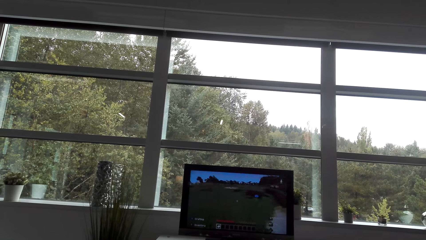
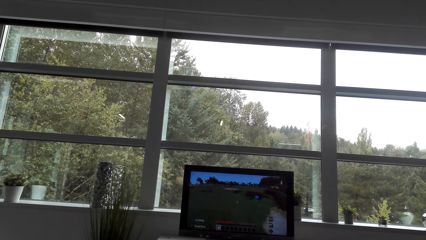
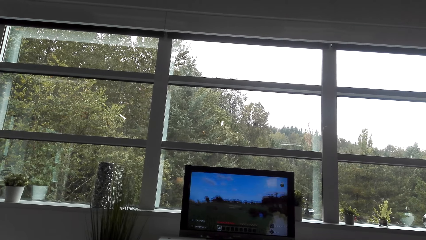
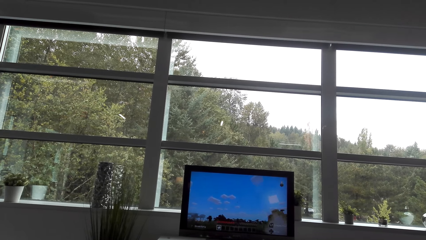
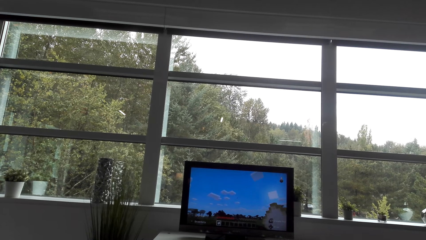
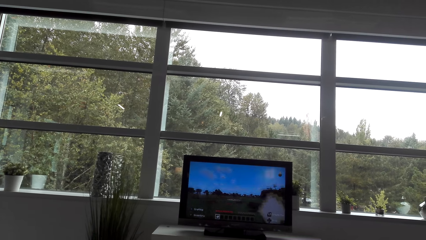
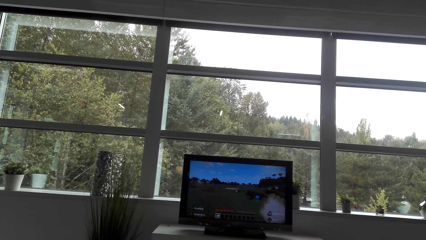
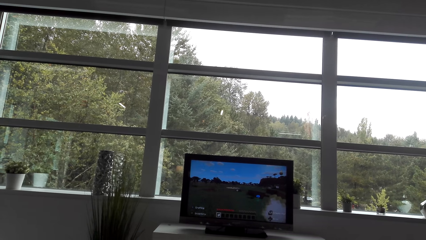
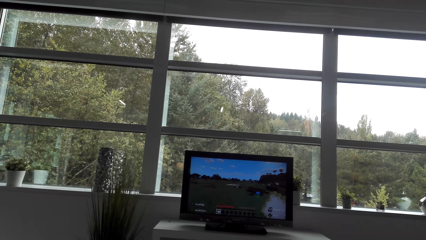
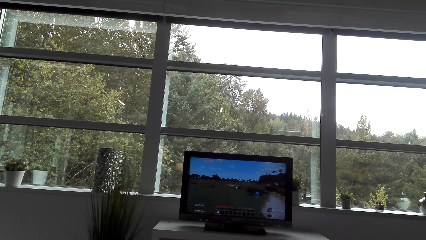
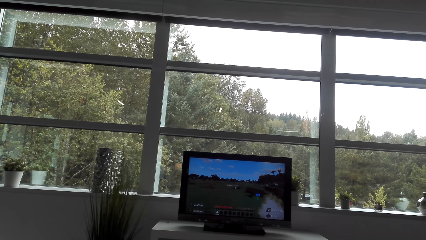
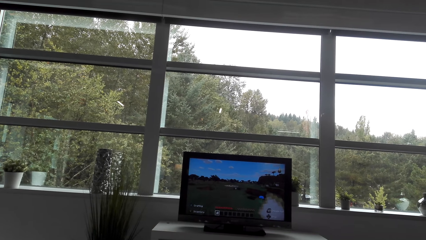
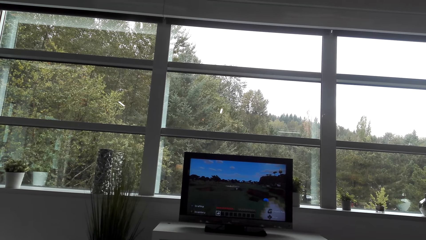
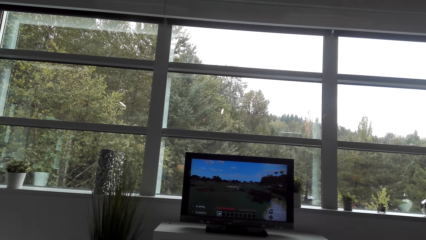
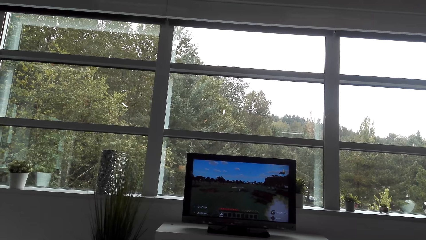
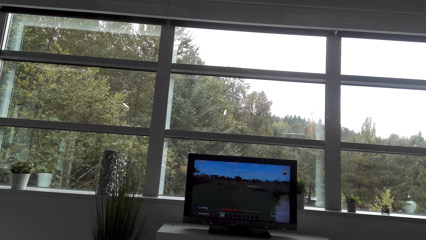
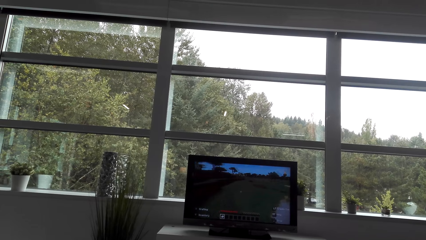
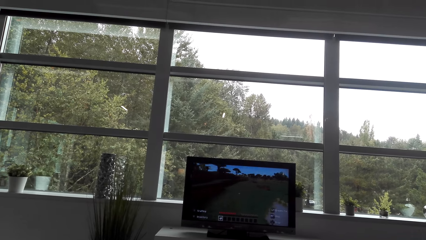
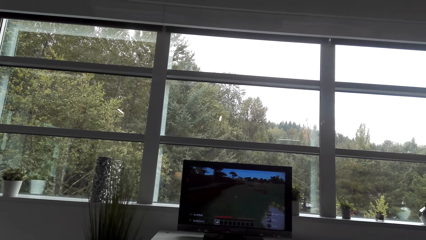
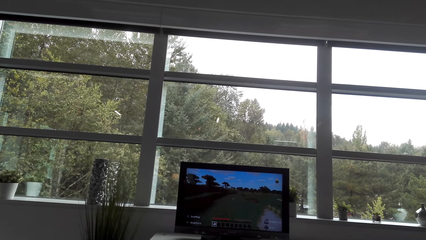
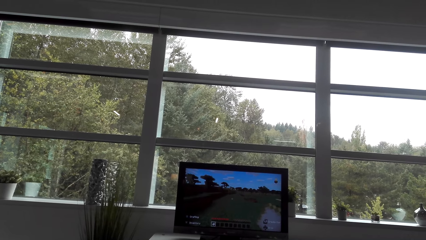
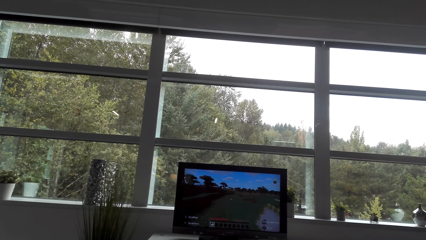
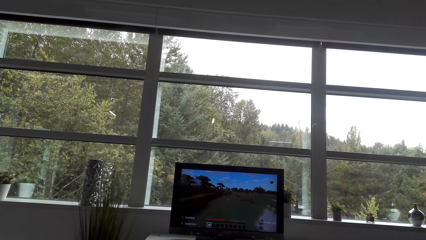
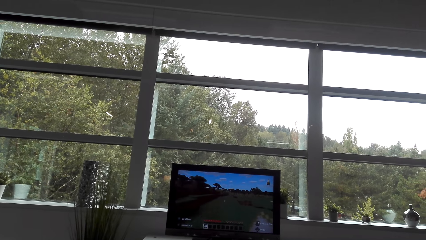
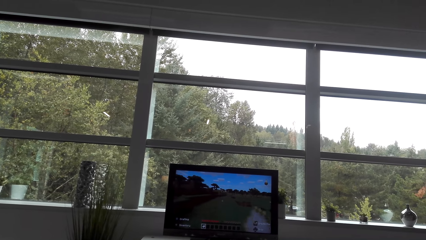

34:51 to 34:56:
The camera wearer plays the video game.

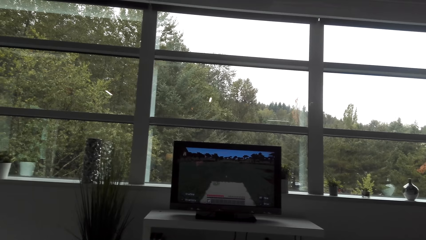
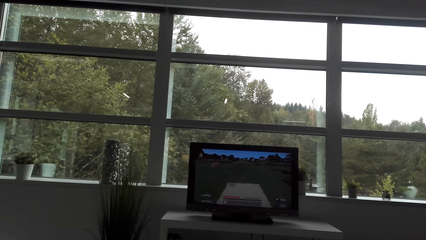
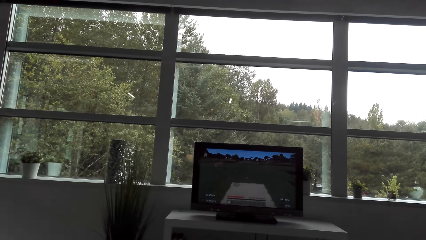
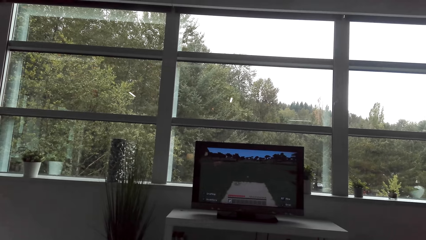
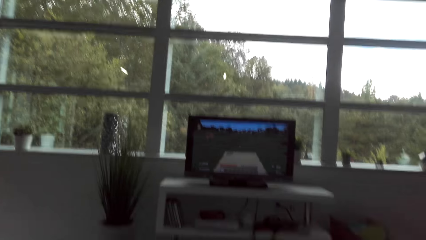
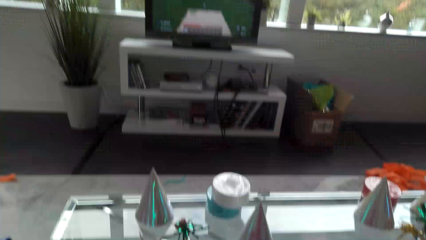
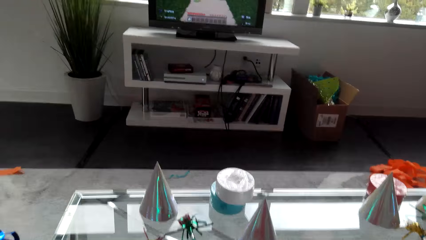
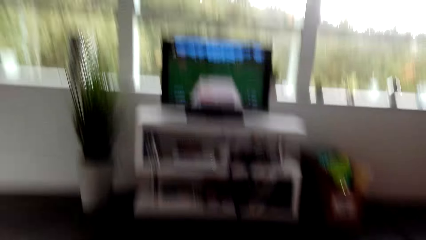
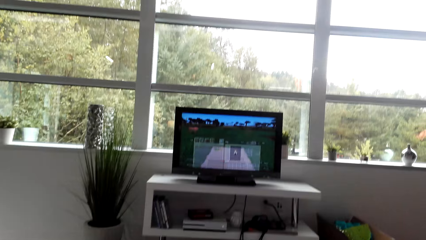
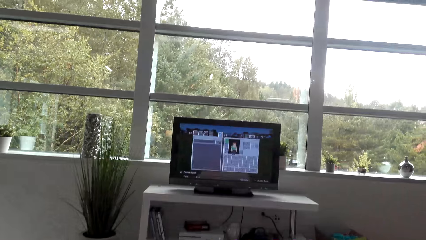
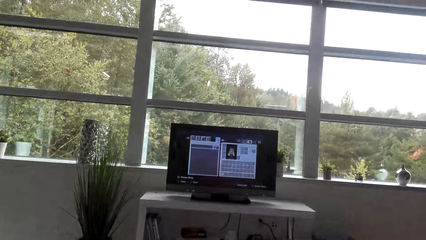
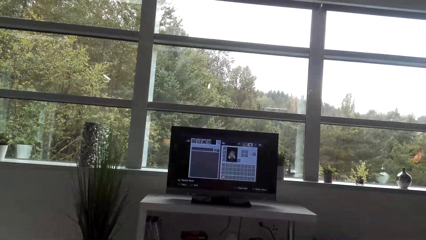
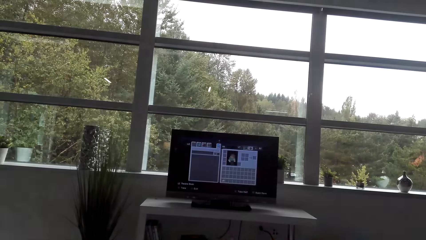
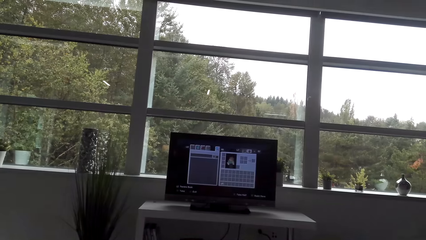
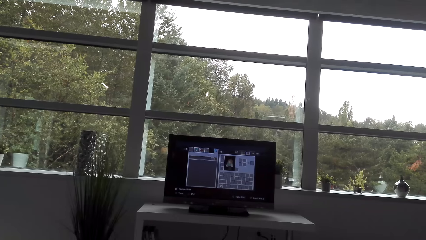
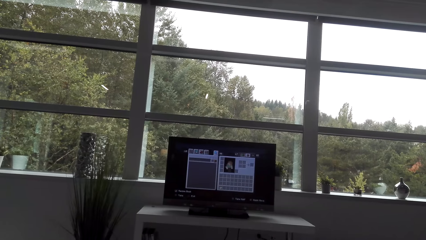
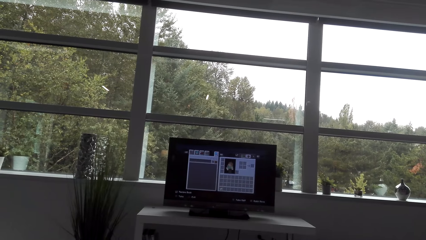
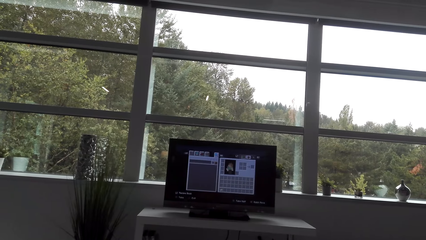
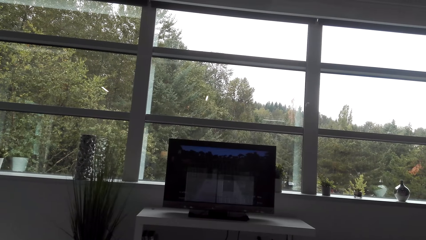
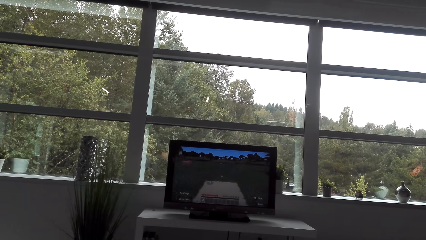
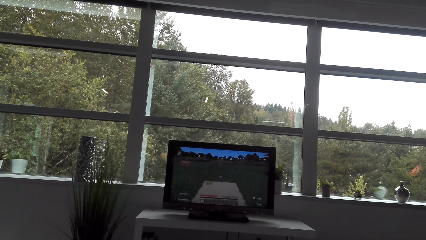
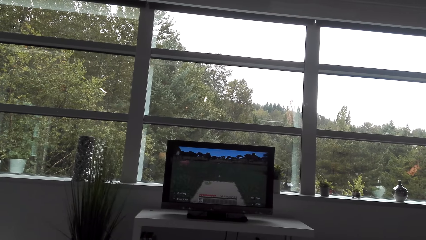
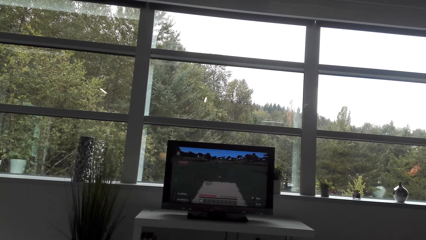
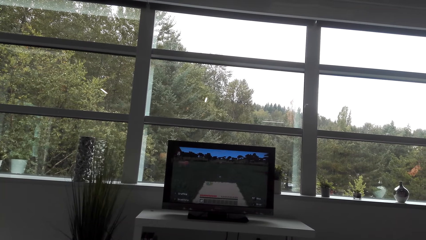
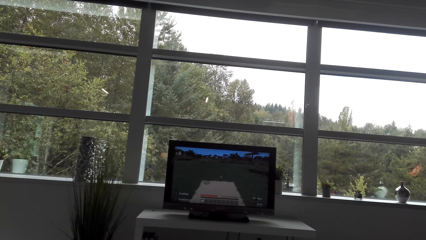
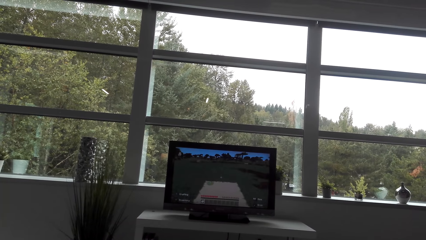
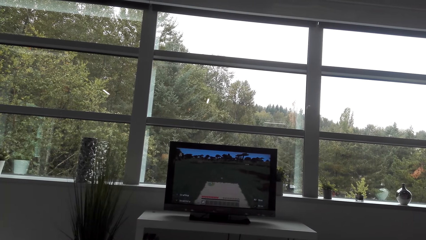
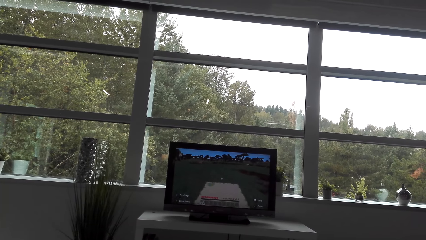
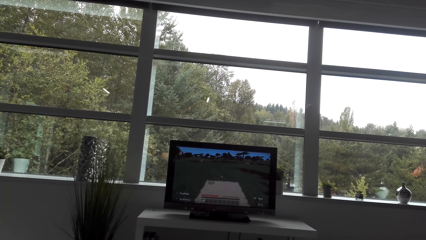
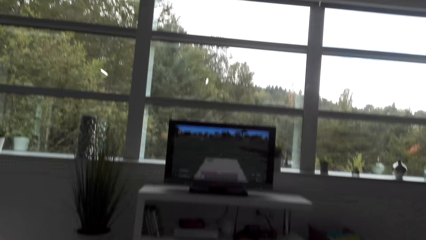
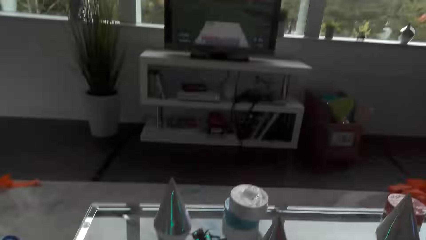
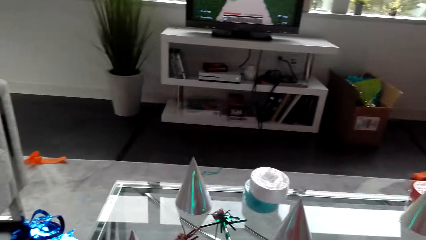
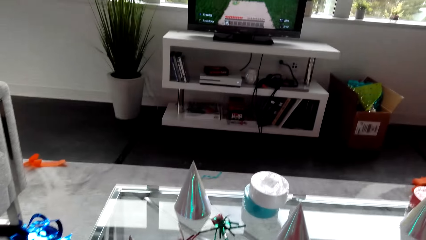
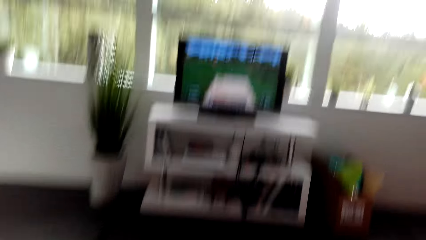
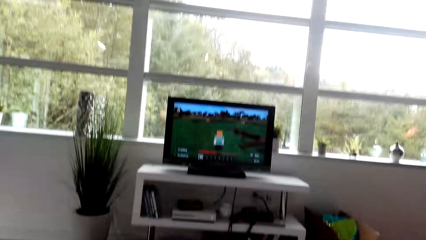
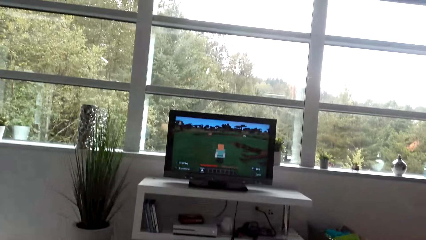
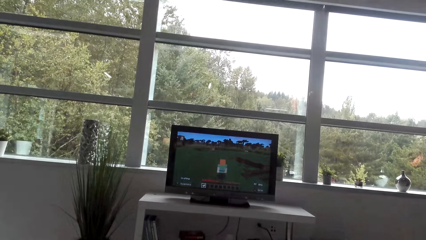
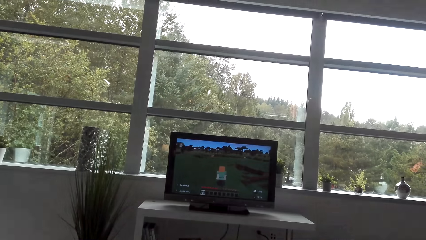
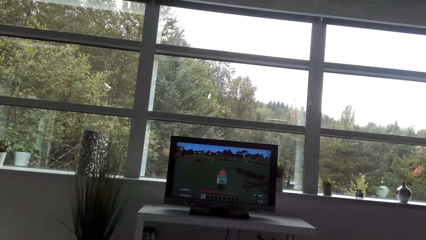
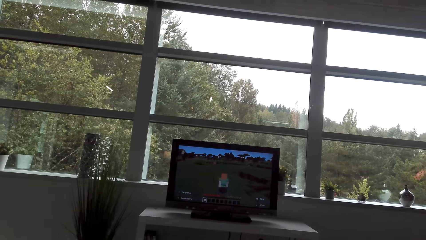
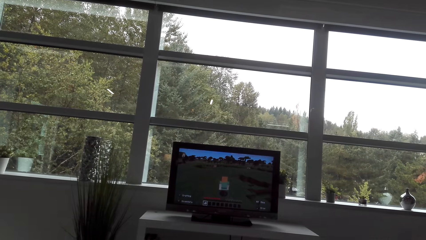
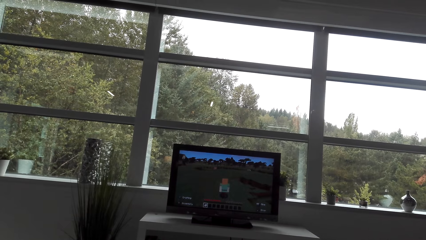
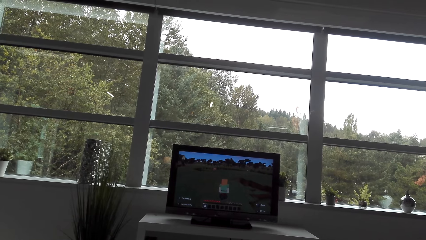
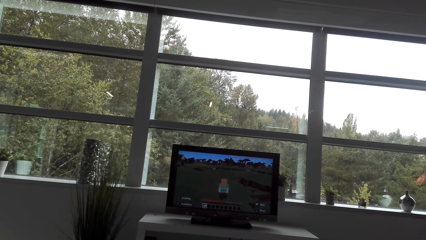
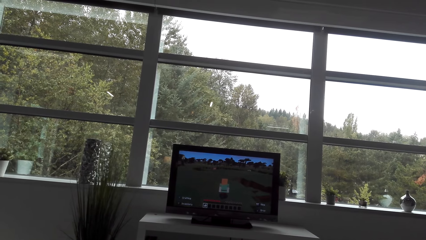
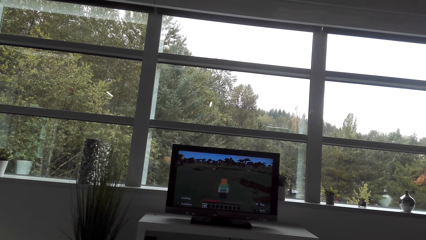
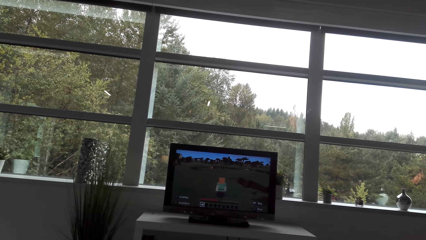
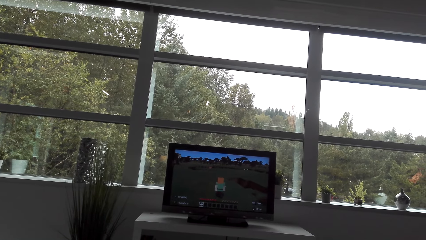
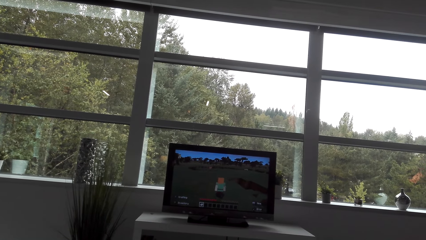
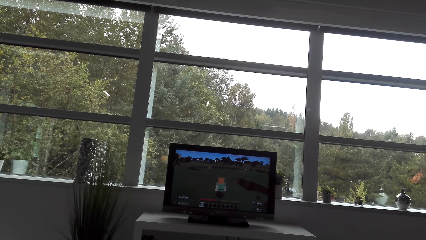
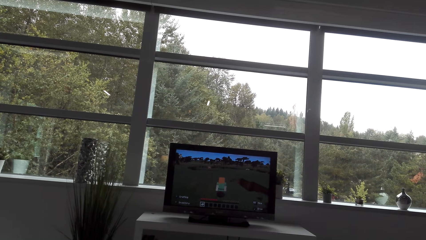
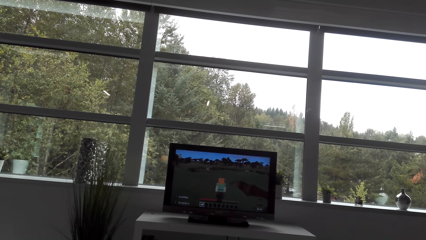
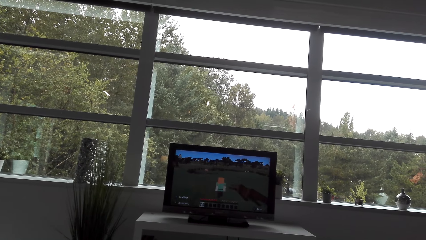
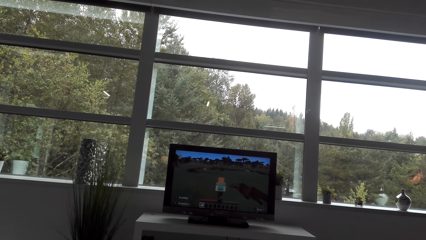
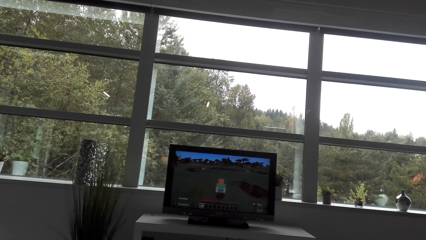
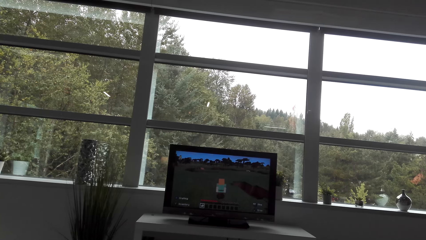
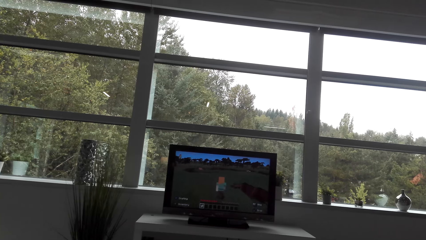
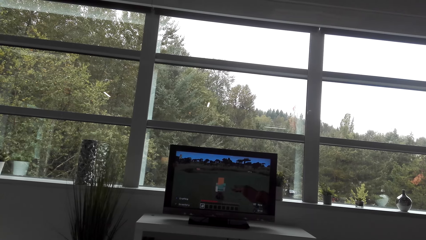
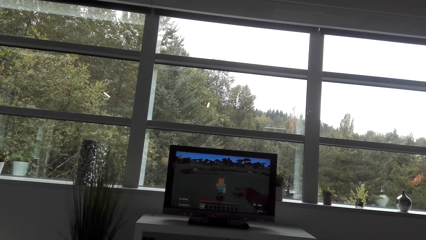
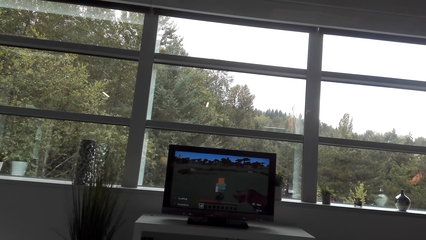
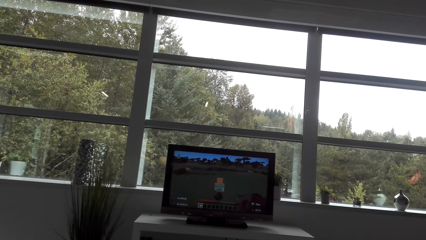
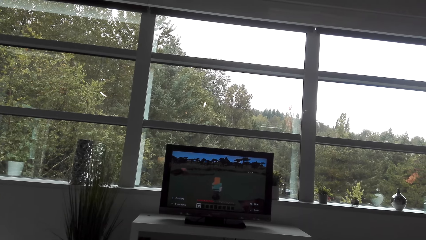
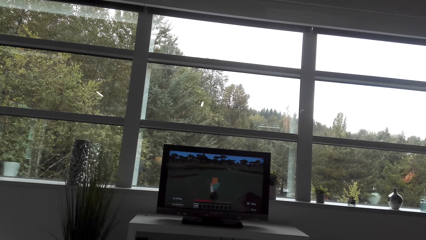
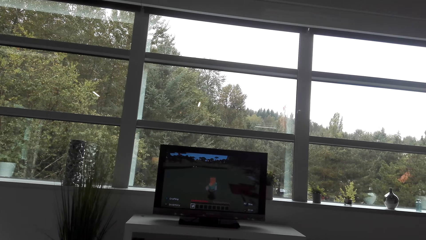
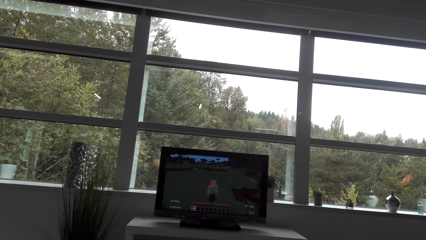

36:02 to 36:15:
The camera wearer looks down. They look at the video game. They look down. They look at the video game.
